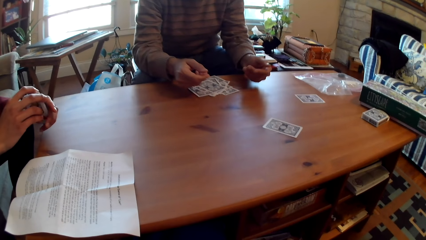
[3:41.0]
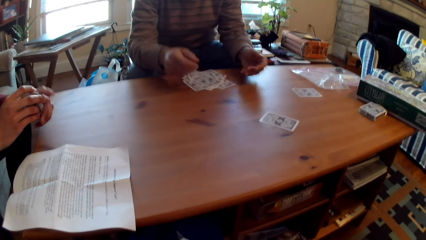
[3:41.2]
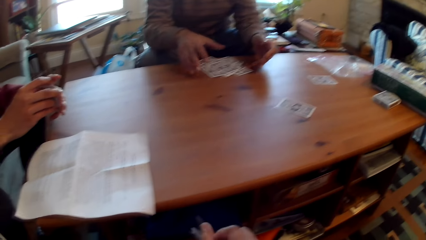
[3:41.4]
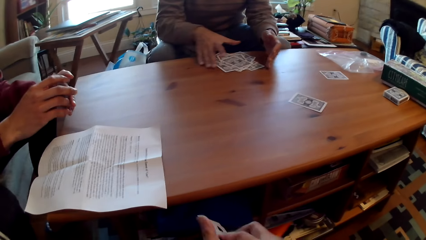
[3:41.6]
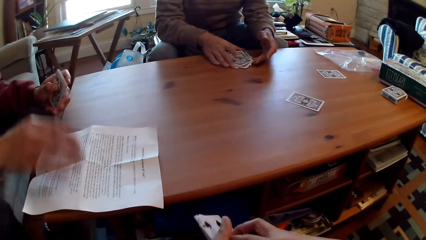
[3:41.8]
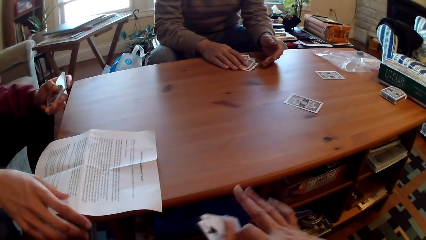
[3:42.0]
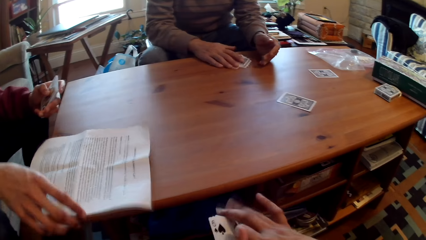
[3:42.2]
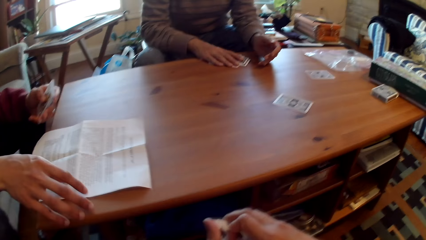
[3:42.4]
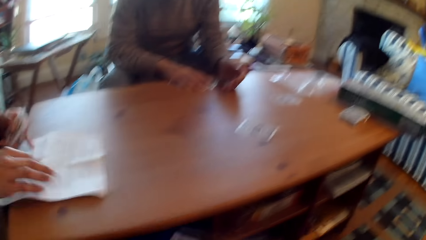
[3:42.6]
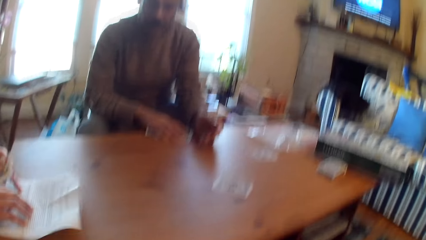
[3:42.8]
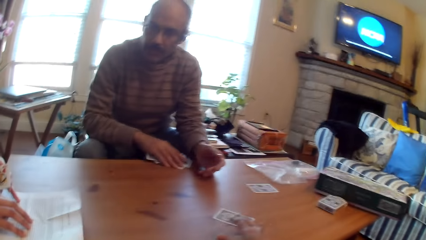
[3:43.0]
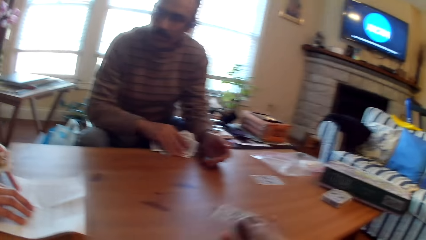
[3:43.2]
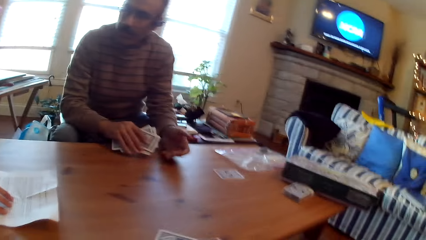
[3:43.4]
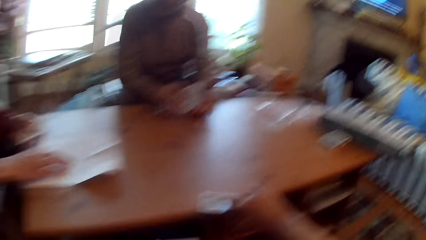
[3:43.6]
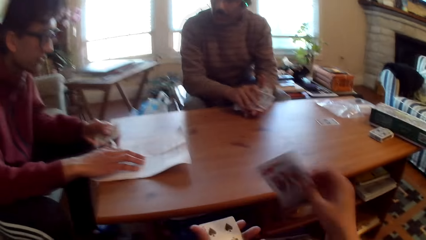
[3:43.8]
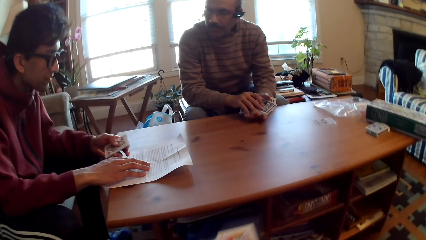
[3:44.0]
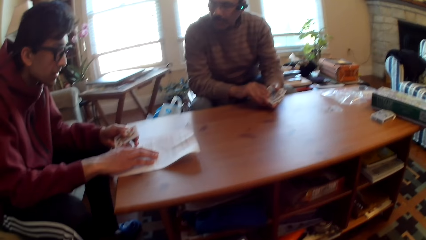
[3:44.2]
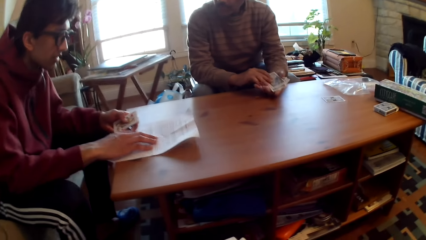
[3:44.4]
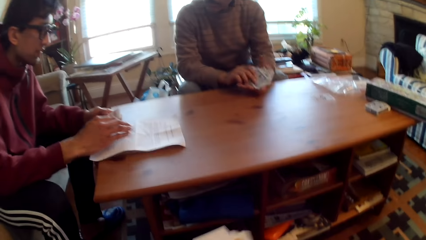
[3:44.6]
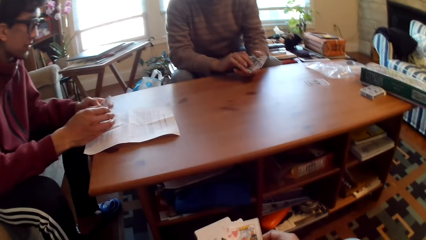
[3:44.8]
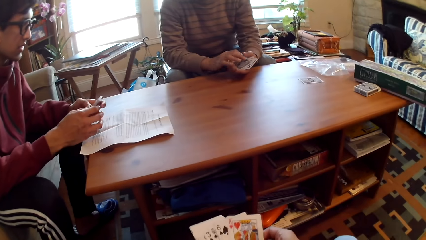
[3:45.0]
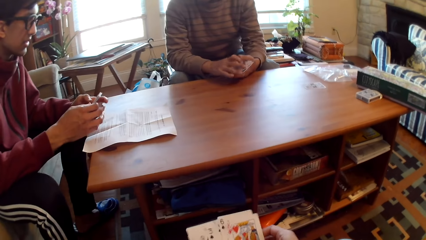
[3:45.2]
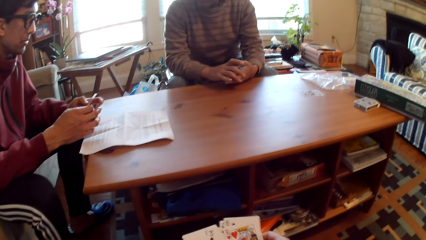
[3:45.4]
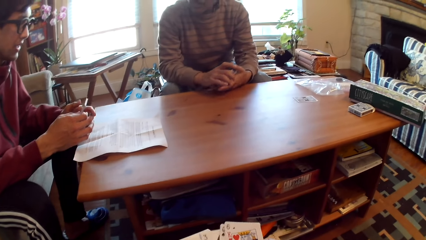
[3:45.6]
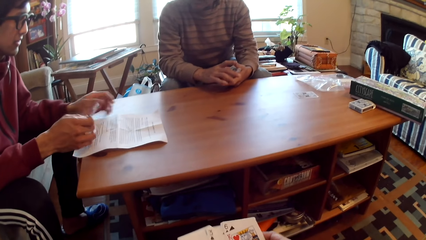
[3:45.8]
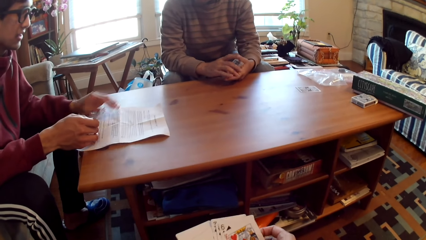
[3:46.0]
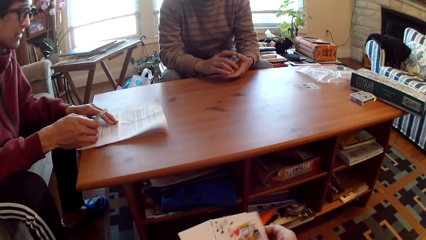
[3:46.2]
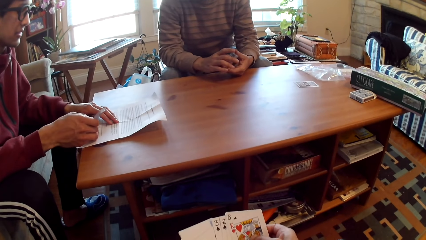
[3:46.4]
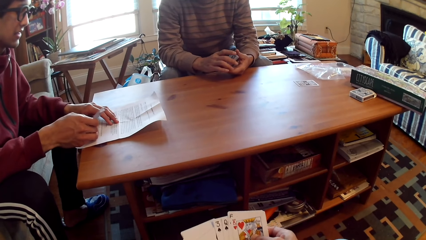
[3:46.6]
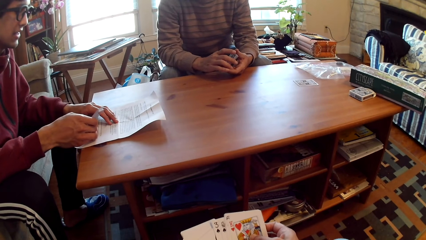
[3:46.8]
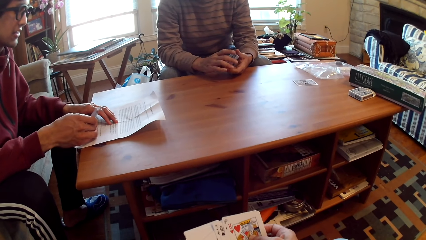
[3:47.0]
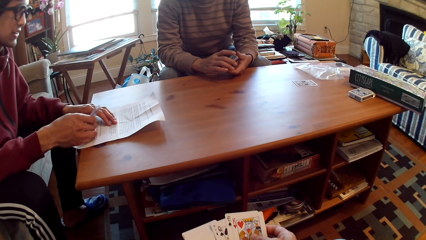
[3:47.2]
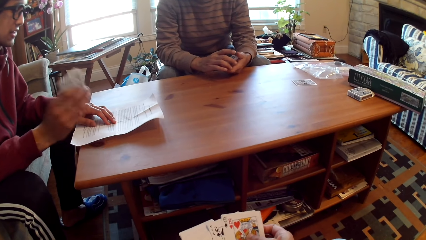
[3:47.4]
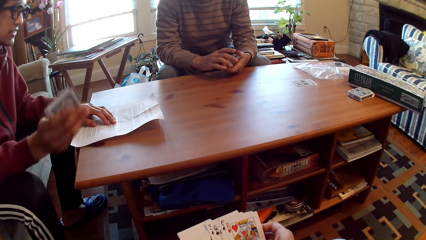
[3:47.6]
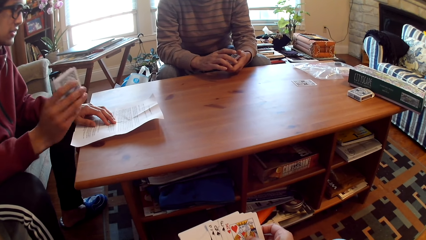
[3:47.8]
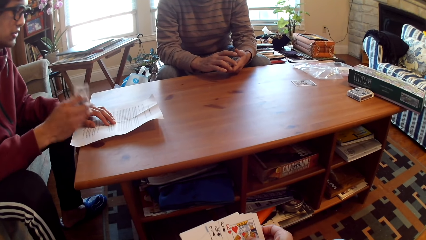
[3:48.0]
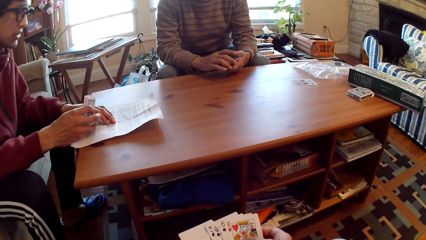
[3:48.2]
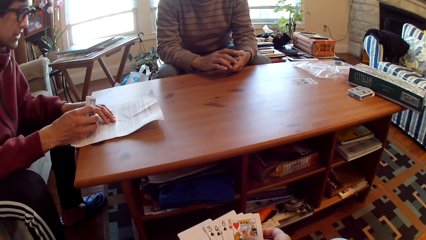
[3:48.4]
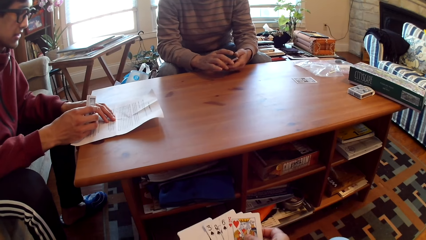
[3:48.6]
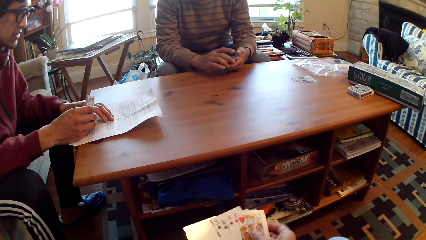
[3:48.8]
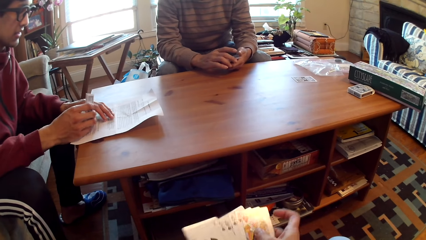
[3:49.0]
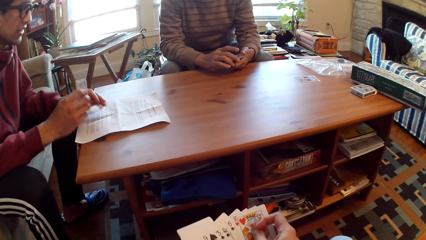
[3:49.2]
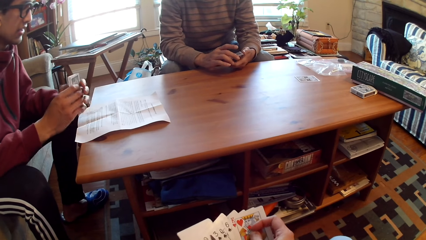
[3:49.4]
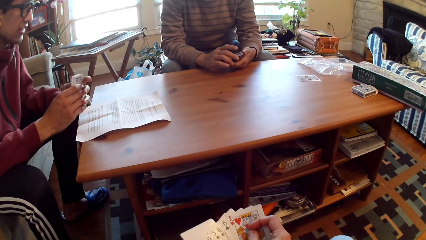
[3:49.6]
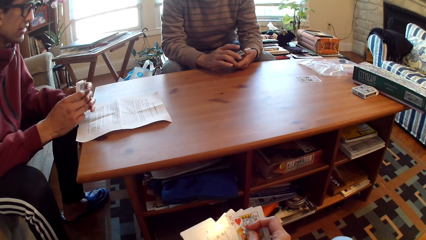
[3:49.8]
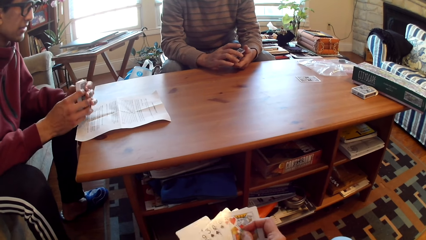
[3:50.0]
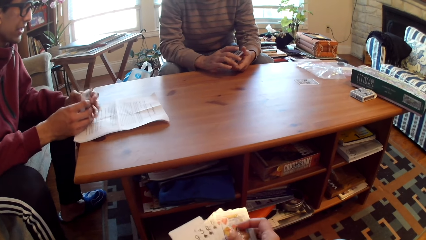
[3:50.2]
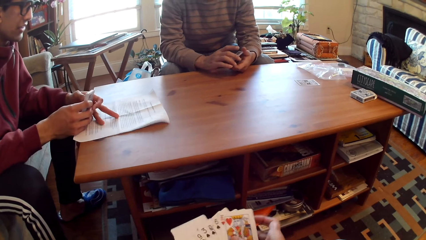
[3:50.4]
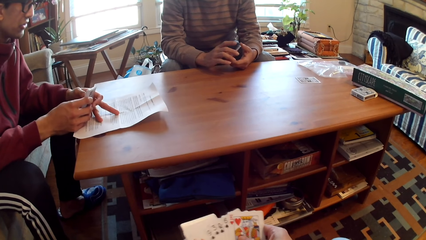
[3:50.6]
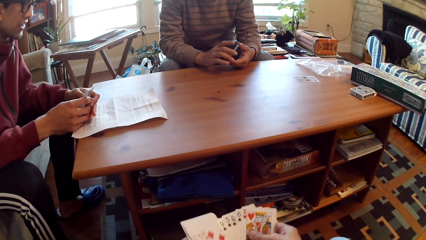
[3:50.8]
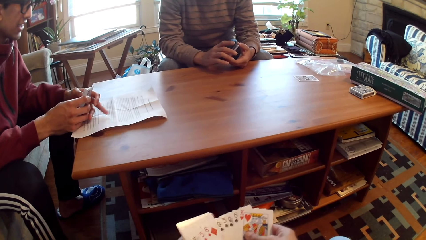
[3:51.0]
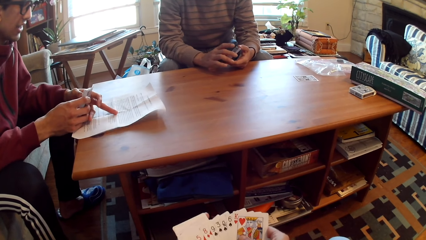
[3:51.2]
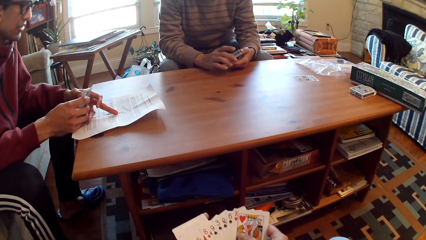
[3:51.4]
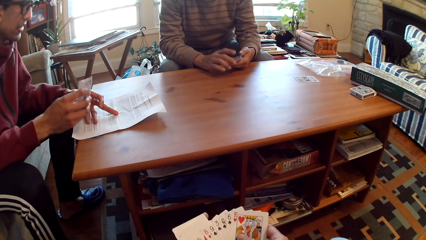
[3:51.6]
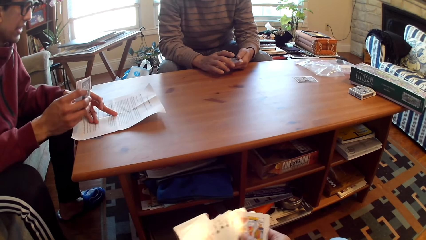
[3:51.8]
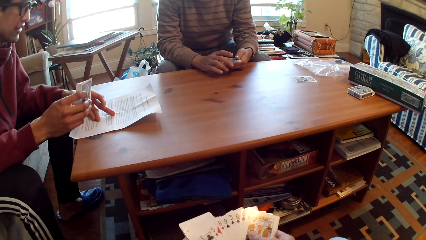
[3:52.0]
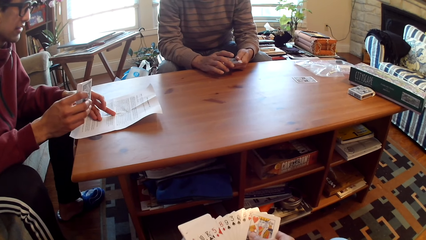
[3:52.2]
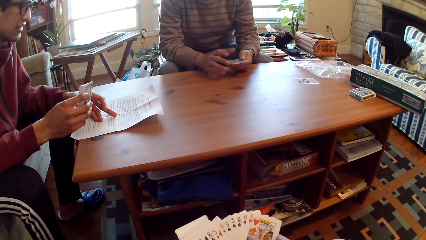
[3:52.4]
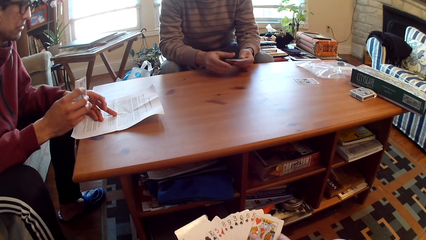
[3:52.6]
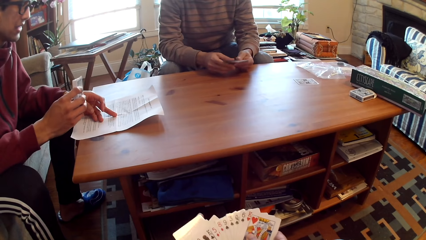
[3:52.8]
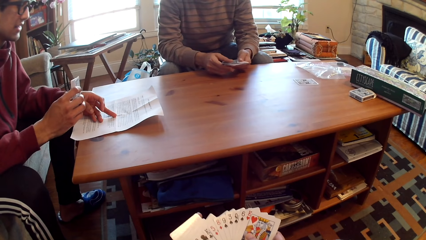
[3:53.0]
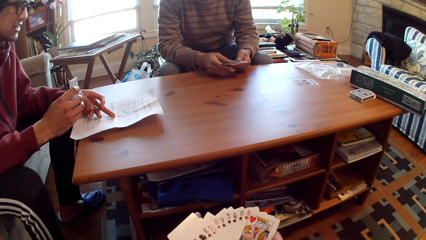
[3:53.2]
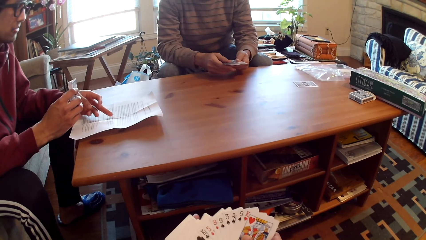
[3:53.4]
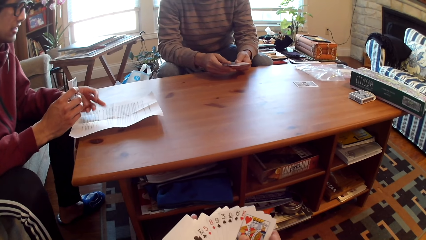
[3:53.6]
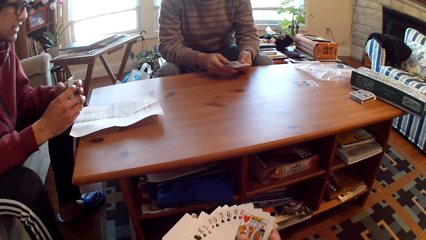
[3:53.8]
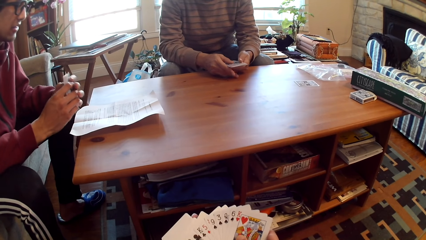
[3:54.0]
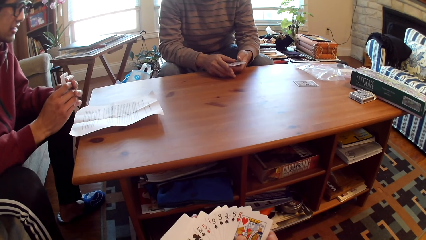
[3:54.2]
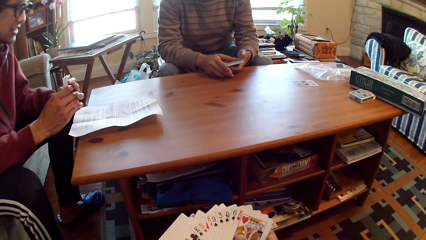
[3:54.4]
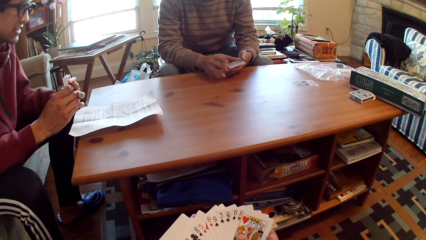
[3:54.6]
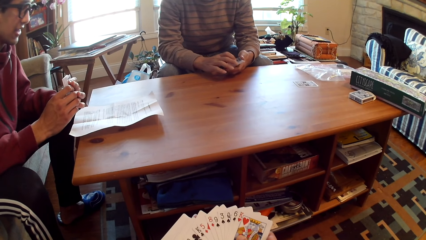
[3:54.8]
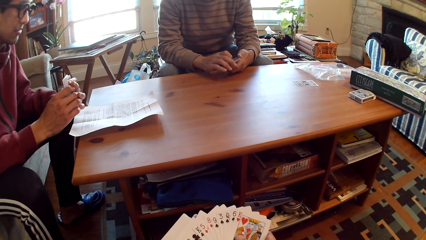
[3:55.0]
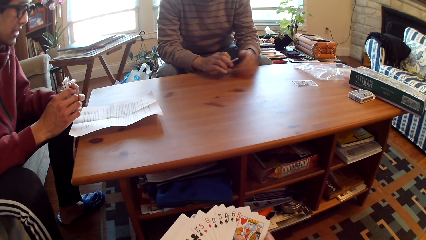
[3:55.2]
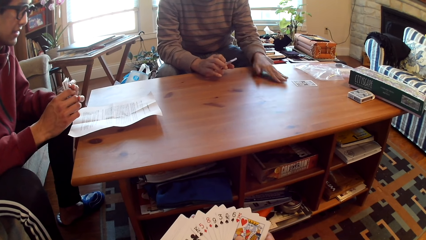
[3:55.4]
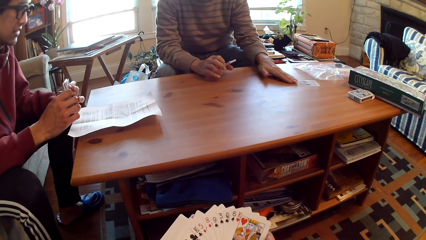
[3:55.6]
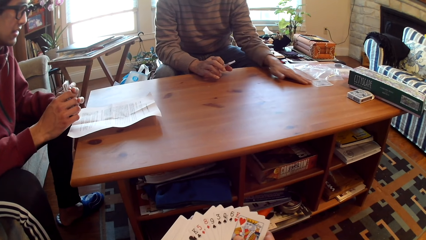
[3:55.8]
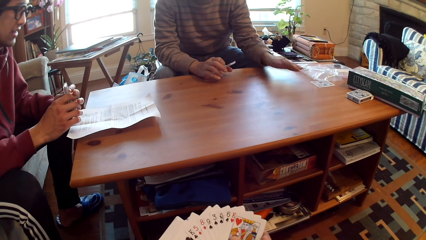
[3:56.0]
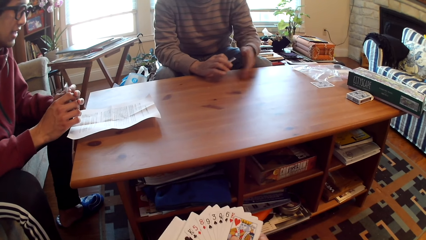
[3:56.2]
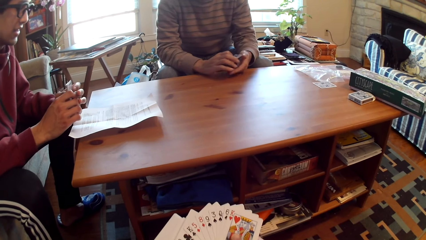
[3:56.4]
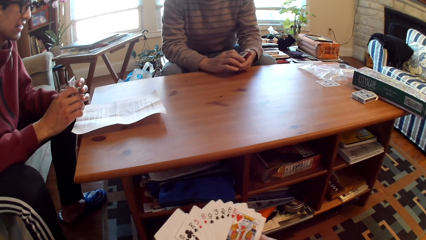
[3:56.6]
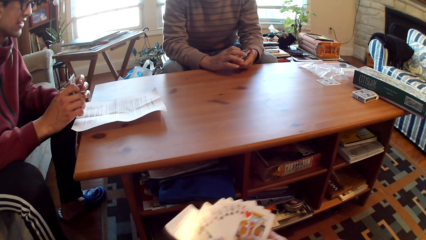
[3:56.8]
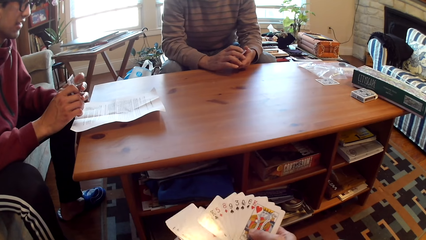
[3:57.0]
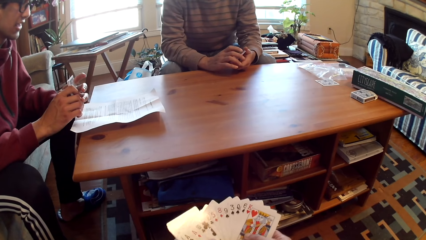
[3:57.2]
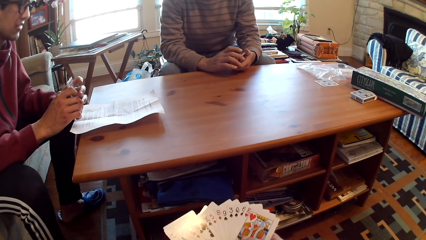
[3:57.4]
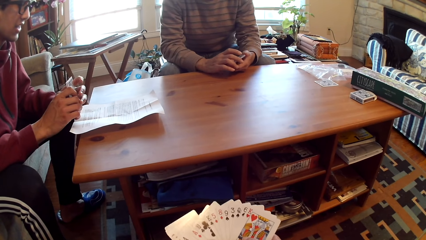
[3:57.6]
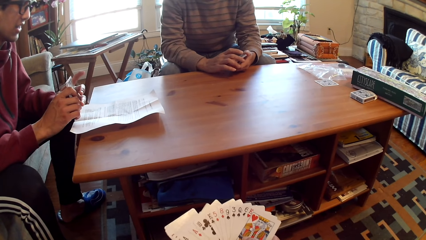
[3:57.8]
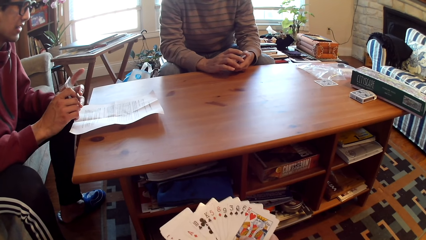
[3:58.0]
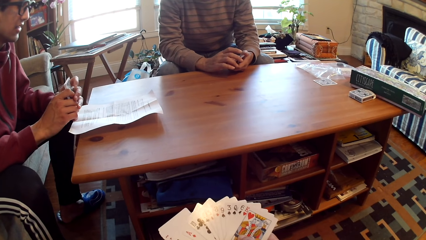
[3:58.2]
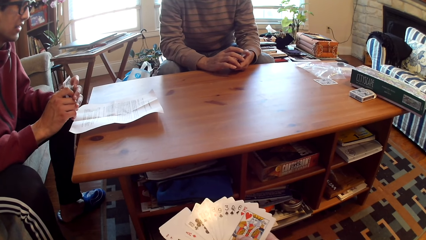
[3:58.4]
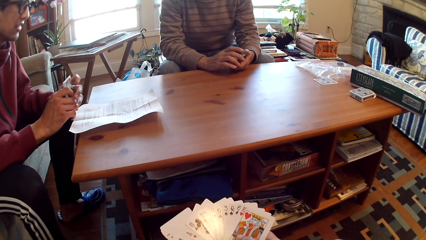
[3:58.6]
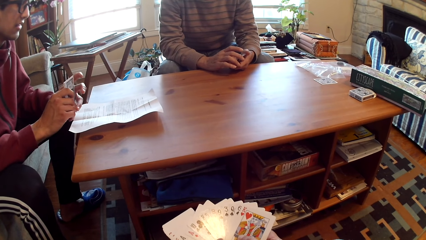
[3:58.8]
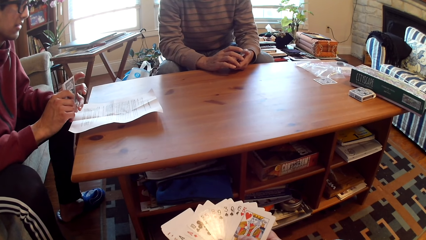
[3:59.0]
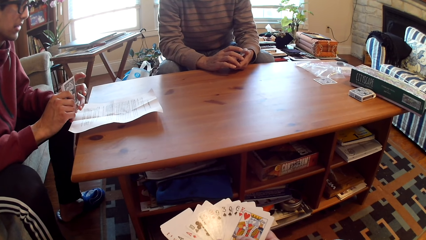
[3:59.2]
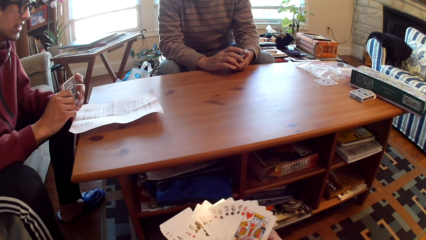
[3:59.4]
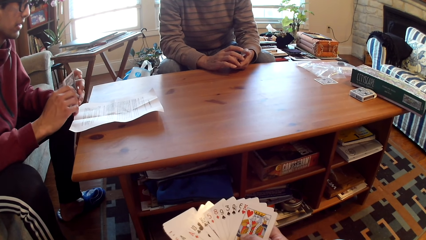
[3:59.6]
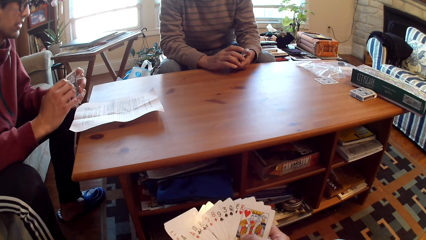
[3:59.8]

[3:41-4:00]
A man puts the card on the table. A person touches a paper. The camera wearer holds cards. Another man reads the paper. Another person adjusts cards. The other person moves cards on the table and holds cards.
